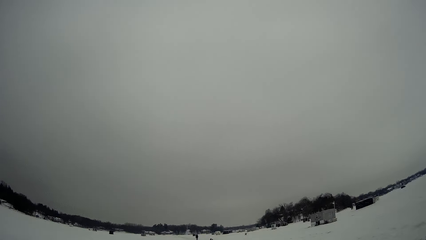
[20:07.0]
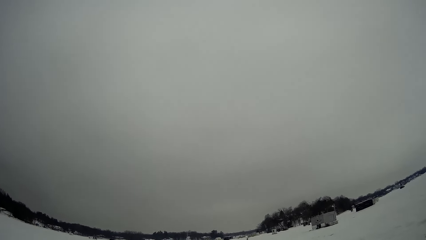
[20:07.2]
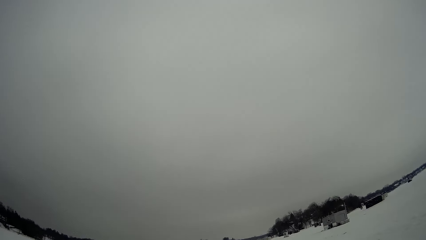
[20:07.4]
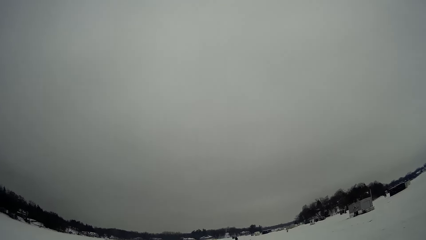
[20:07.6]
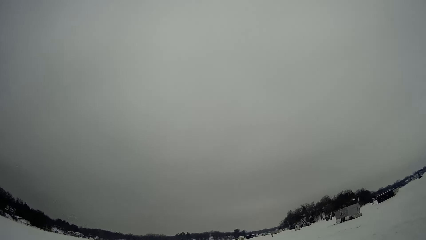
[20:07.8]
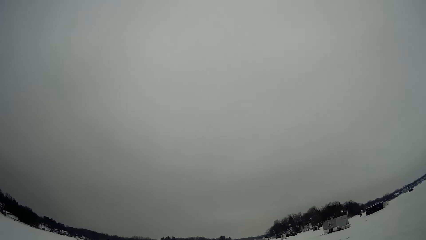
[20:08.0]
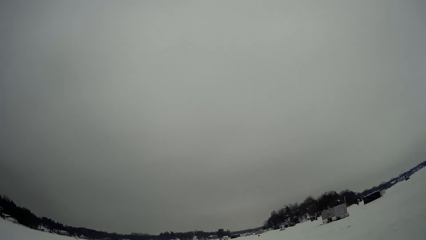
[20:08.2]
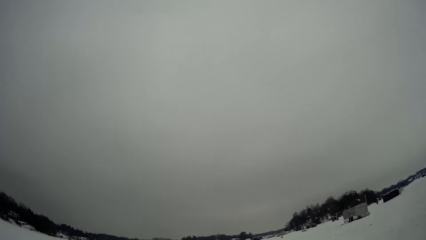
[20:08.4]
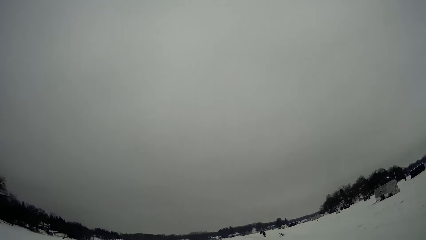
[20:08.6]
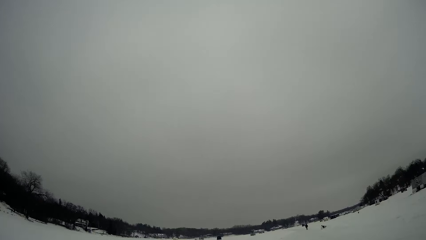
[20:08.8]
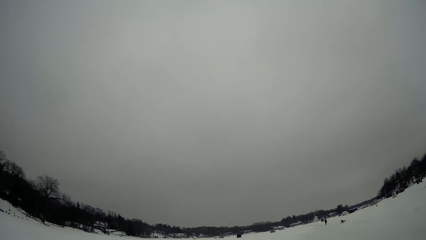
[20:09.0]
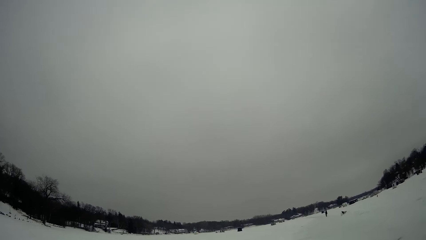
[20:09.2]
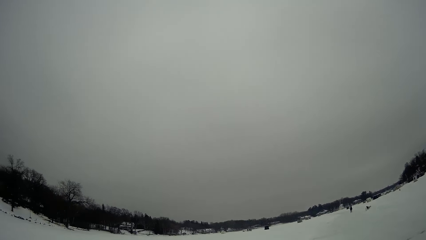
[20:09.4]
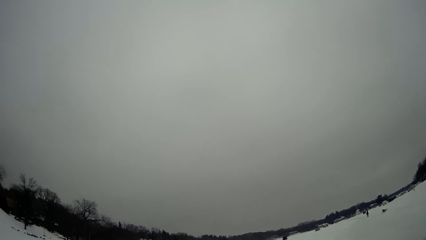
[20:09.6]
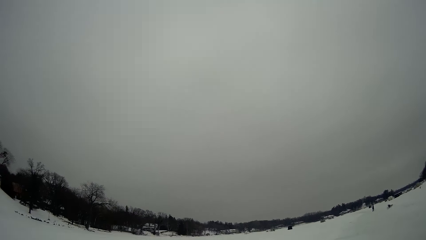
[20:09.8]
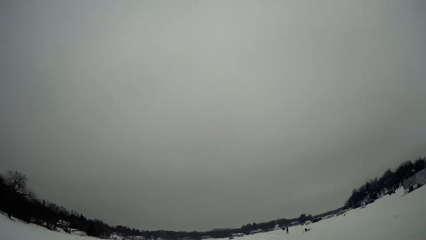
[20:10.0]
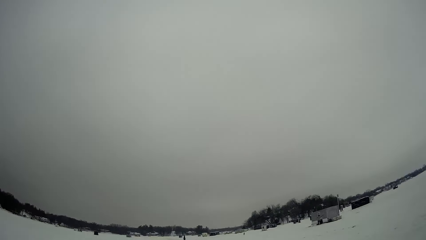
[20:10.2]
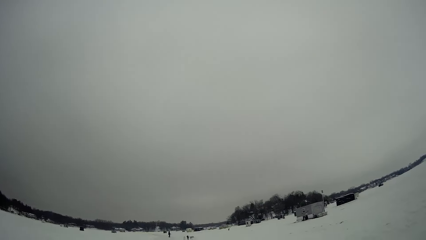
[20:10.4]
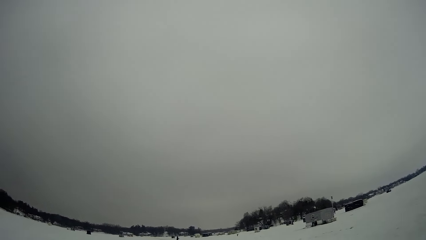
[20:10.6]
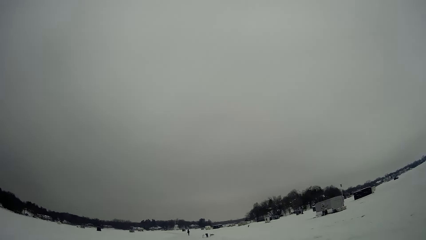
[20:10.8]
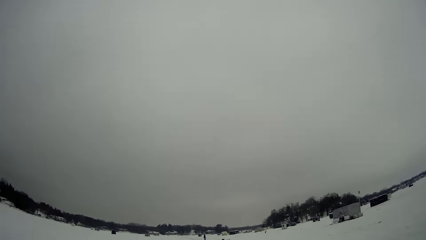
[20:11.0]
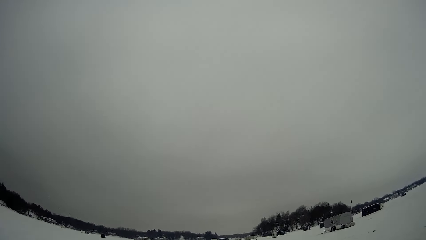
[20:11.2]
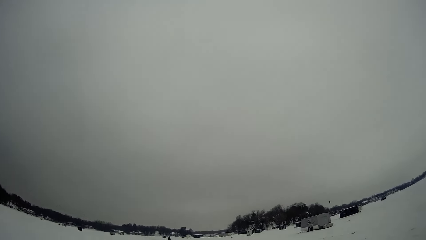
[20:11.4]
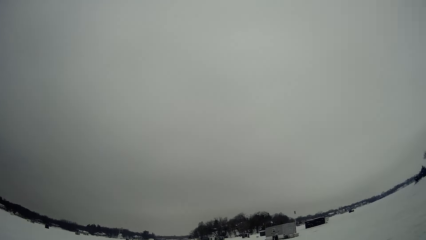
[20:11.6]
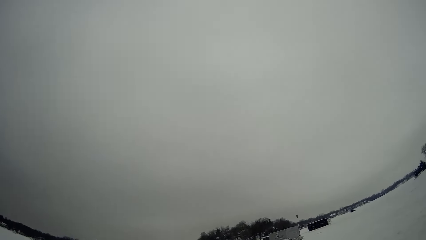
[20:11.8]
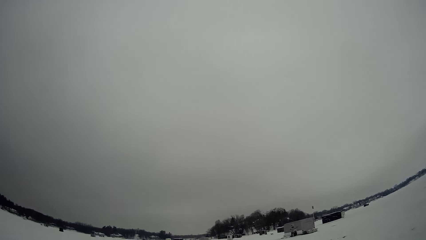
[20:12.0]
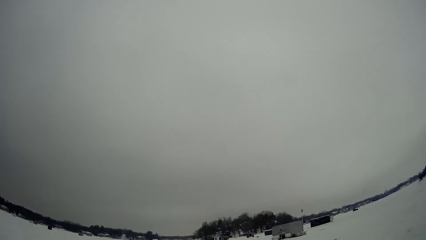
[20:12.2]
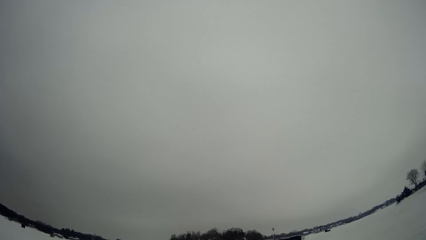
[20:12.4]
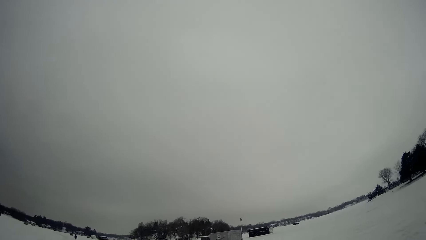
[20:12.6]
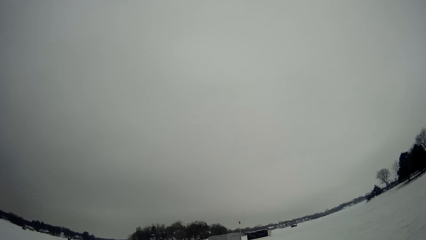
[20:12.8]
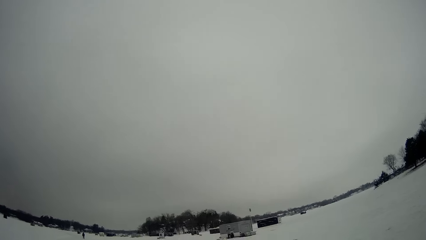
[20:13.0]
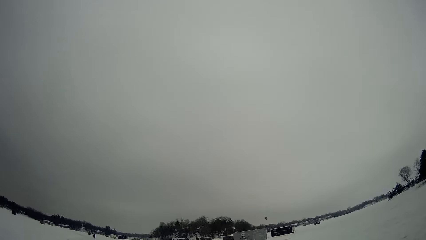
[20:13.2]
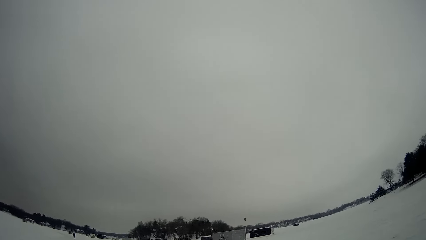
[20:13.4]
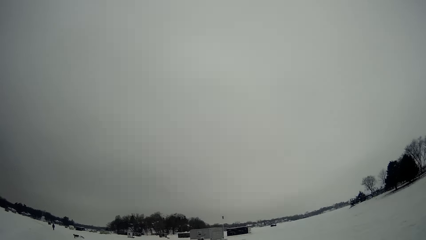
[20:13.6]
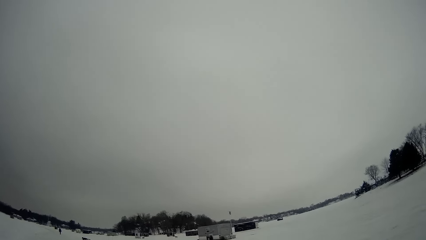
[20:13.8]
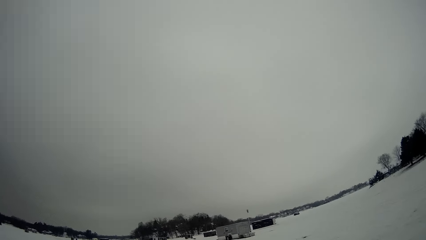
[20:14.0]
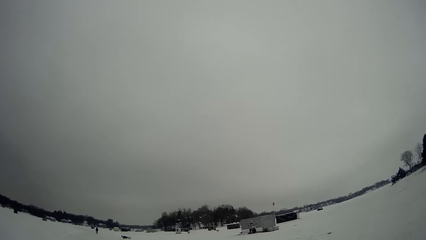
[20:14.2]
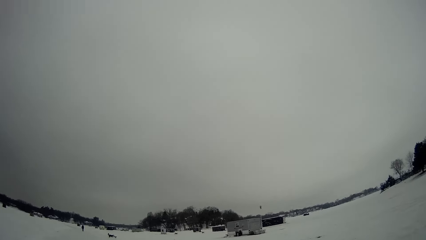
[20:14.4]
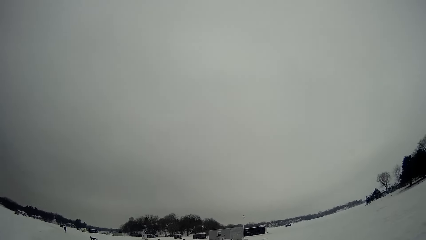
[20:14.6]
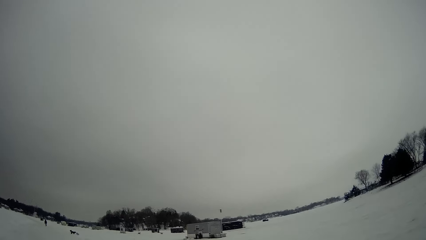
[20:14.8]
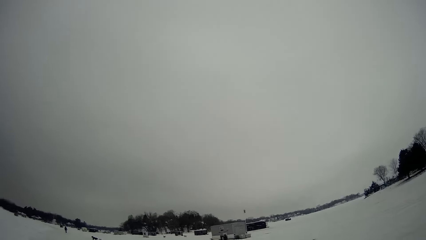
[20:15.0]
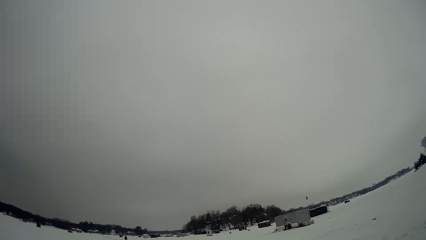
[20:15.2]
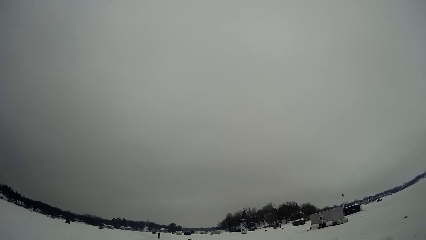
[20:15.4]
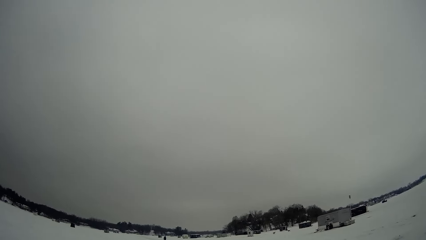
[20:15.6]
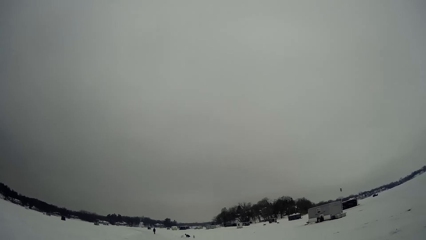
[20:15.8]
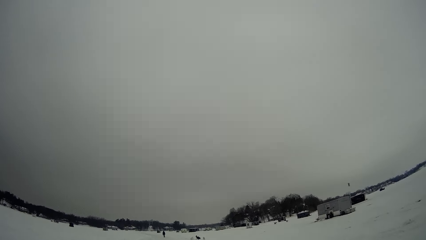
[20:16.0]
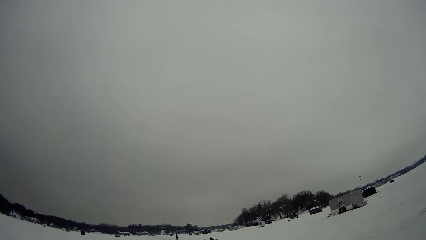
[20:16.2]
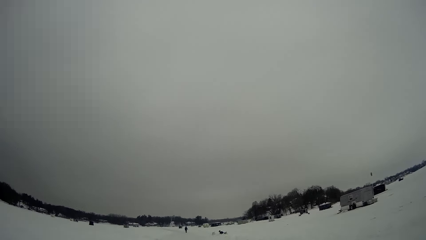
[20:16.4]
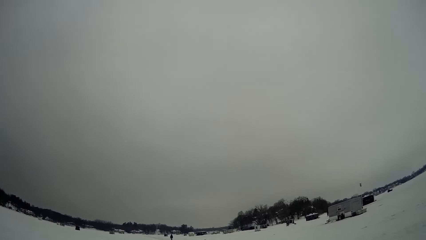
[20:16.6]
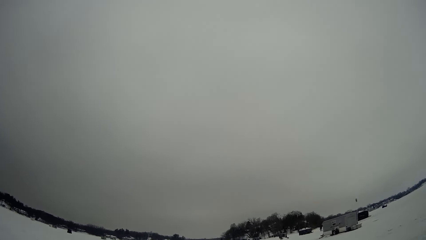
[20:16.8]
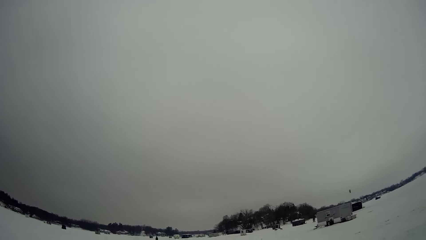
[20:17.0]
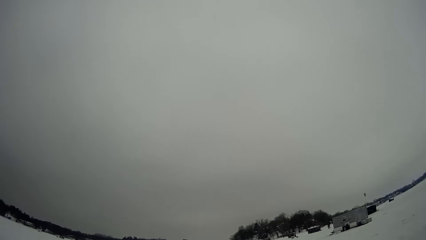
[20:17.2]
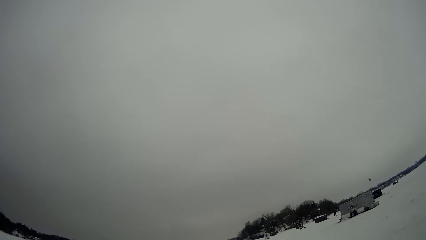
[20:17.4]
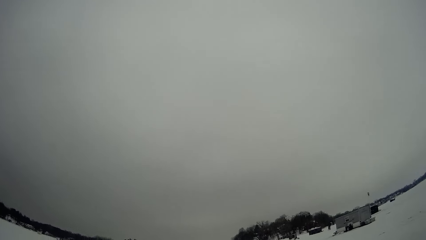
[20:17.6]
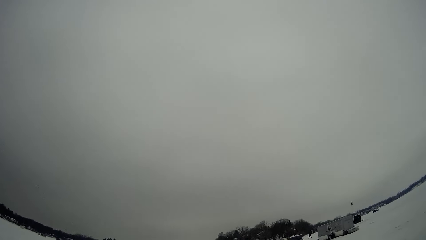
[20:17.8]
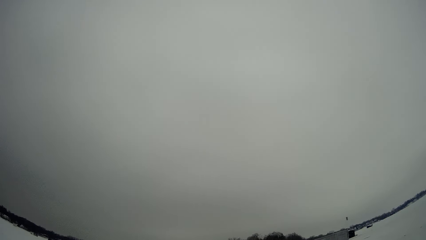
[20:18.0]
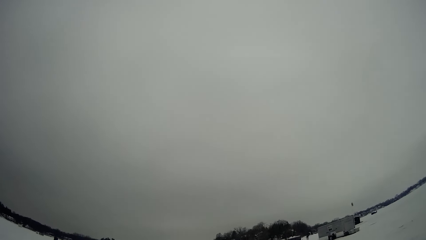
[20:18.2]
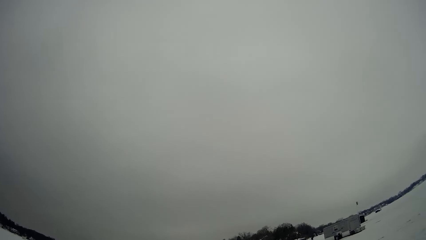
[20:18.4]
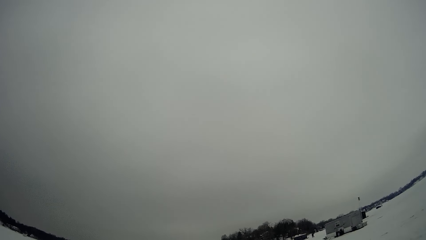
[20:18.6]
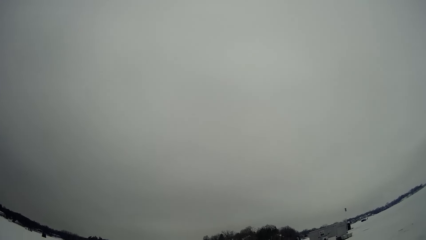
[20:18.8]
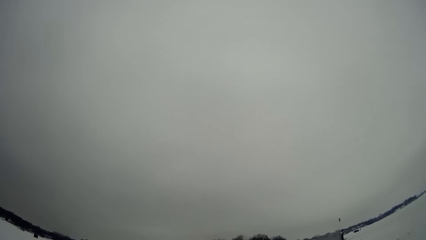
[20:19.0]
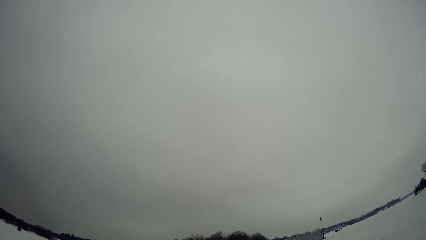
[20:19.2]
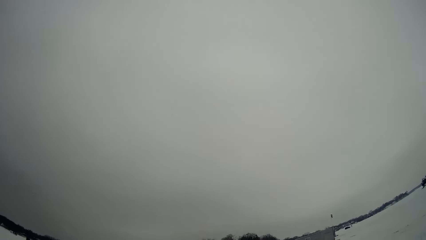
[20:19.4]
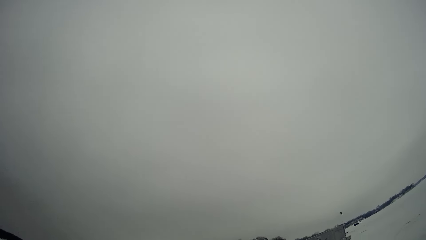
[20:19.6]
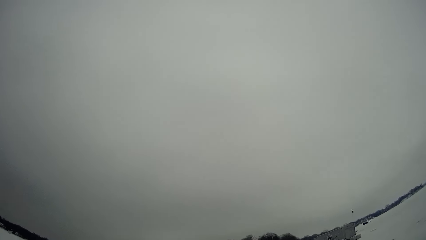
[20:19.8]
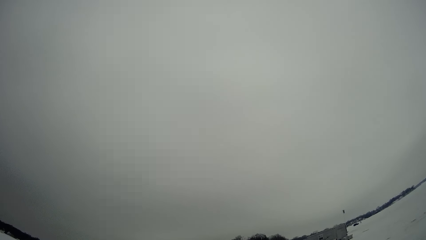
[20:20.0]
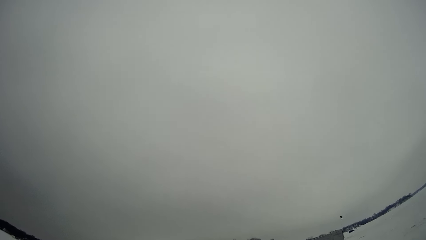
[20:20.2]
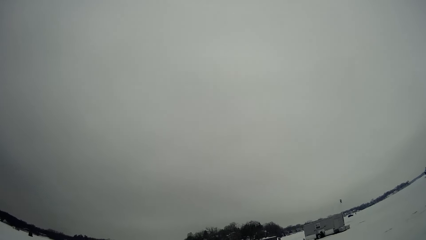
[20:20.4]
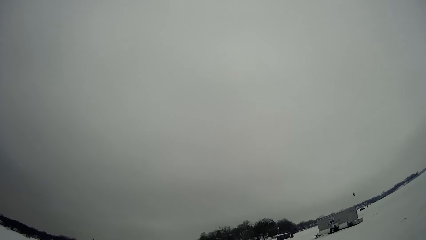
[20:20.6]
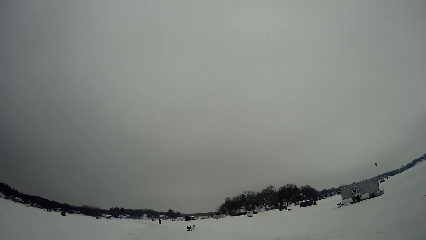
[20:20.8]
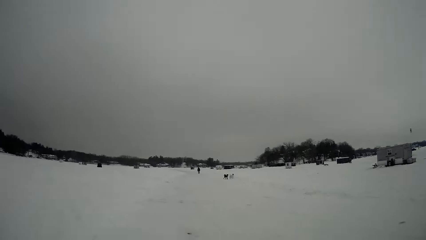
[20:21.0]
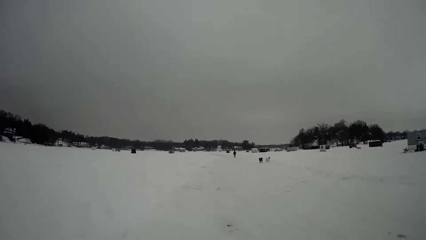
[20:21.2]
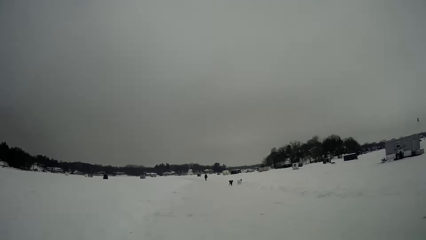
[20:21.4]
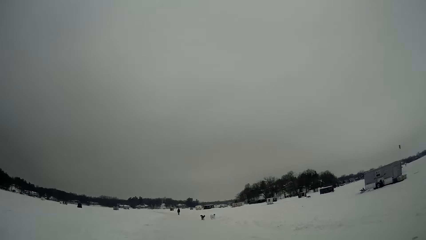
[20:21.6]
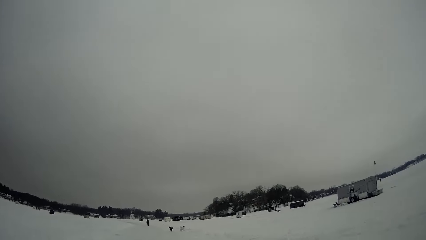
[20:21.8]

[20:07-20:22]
The camera wearer looks up on the sky. They look around and walk on the road.
